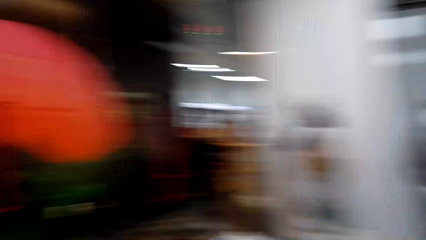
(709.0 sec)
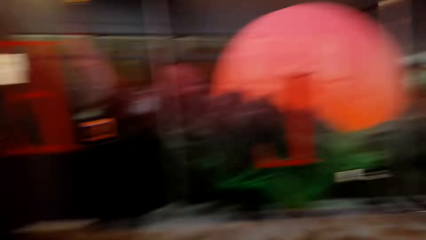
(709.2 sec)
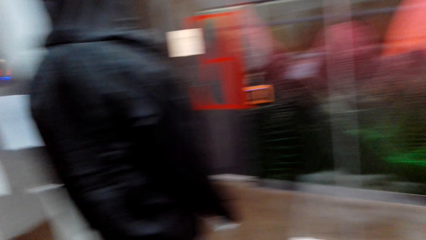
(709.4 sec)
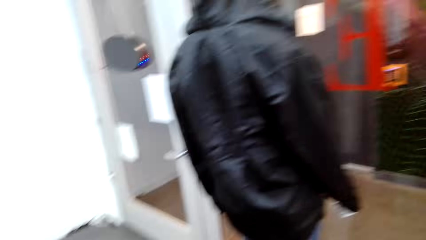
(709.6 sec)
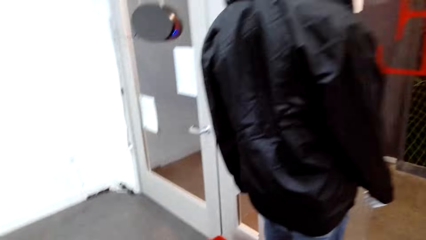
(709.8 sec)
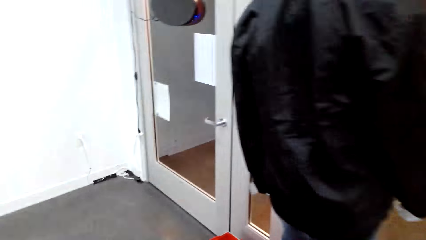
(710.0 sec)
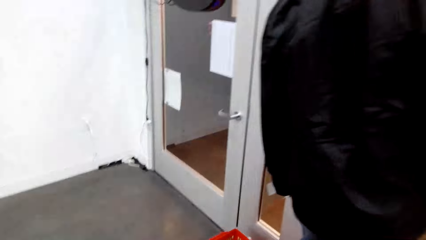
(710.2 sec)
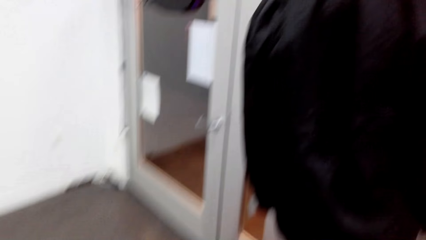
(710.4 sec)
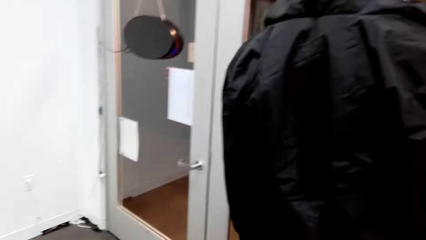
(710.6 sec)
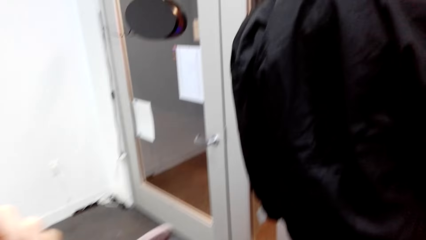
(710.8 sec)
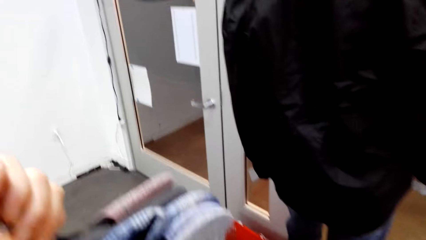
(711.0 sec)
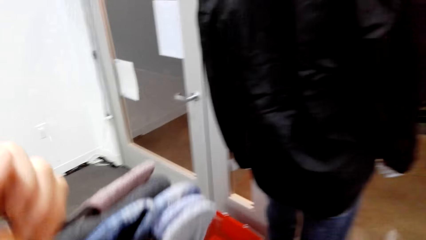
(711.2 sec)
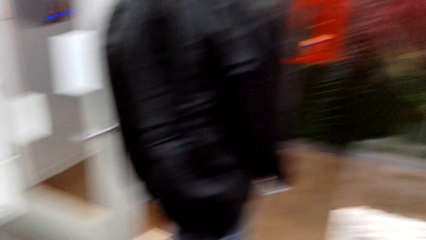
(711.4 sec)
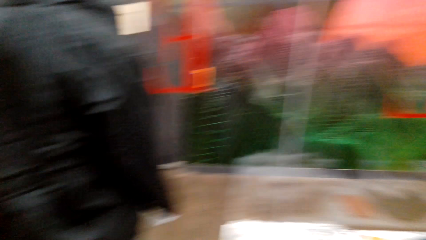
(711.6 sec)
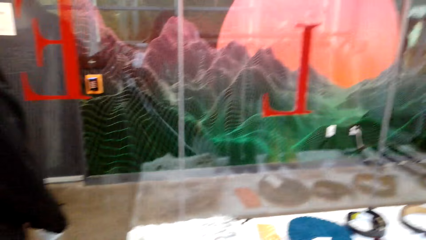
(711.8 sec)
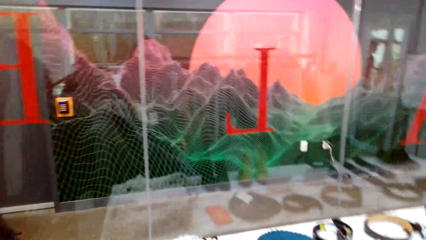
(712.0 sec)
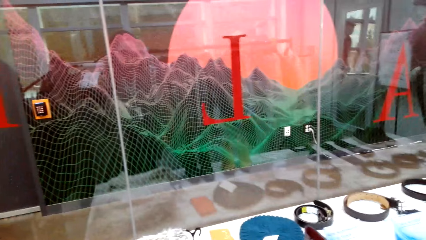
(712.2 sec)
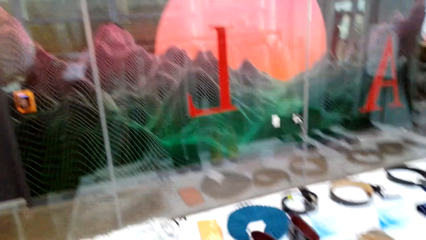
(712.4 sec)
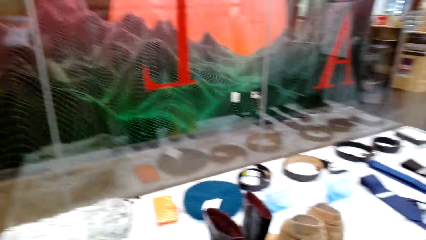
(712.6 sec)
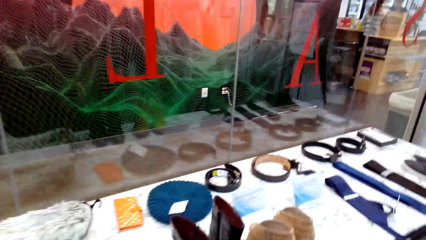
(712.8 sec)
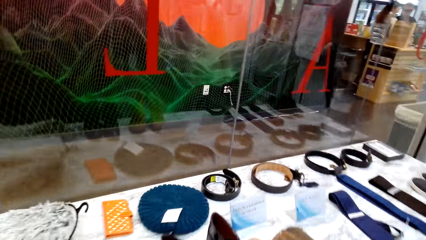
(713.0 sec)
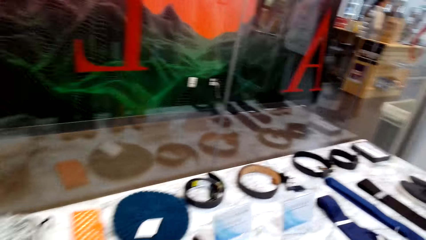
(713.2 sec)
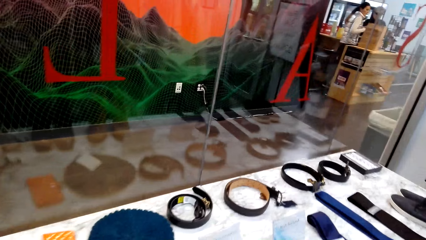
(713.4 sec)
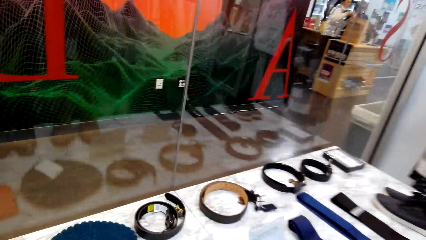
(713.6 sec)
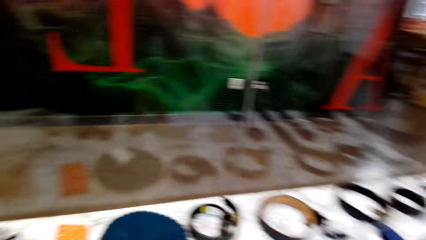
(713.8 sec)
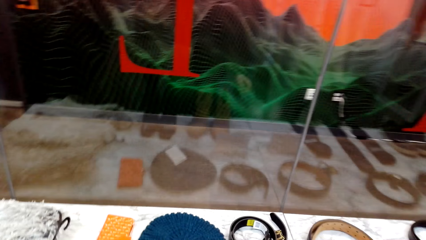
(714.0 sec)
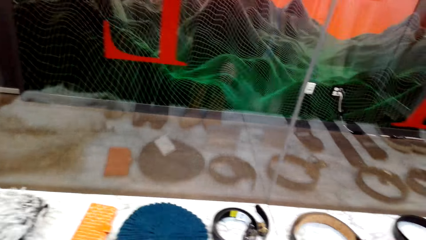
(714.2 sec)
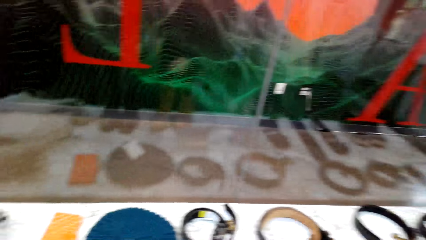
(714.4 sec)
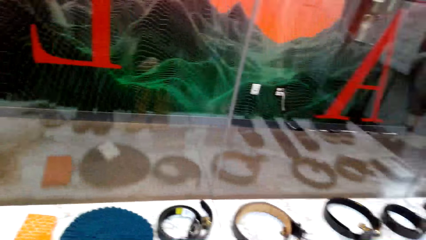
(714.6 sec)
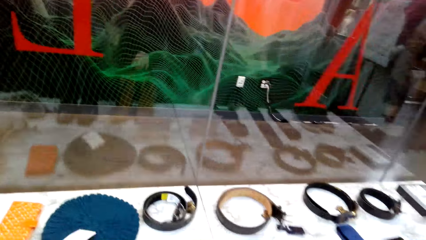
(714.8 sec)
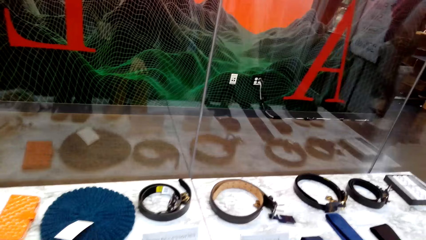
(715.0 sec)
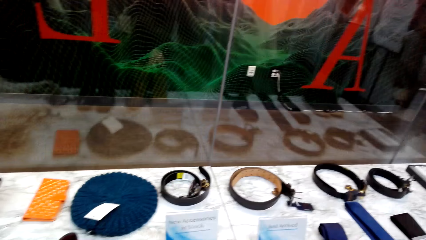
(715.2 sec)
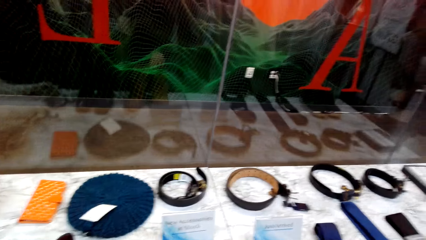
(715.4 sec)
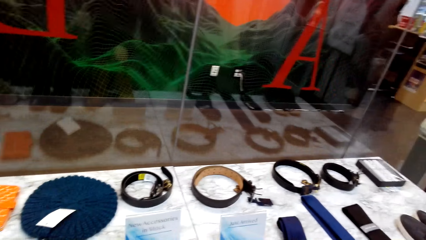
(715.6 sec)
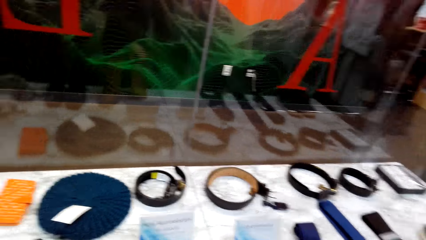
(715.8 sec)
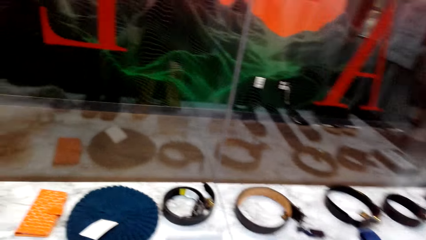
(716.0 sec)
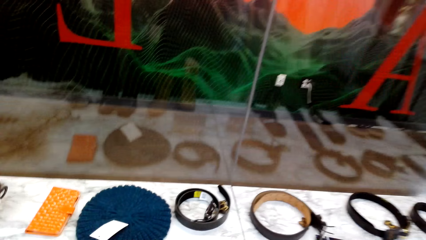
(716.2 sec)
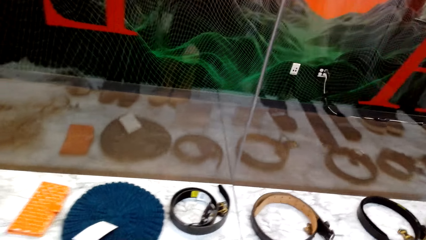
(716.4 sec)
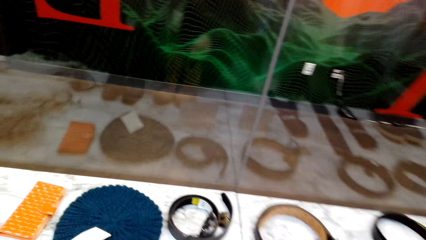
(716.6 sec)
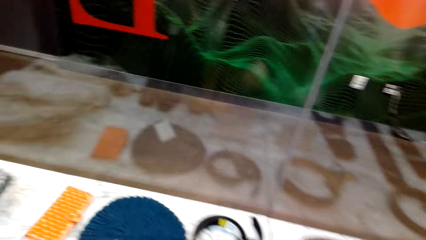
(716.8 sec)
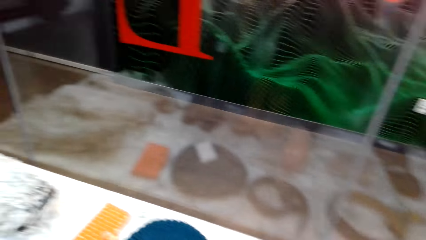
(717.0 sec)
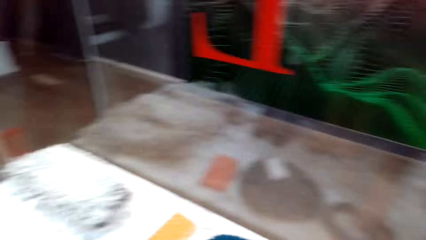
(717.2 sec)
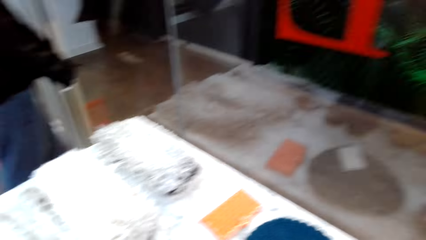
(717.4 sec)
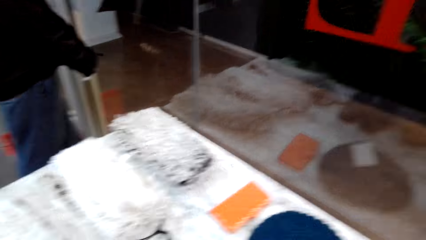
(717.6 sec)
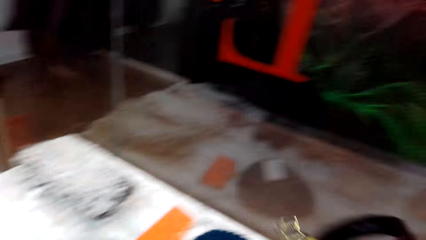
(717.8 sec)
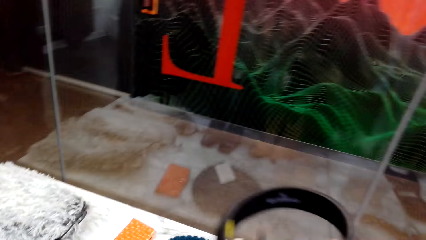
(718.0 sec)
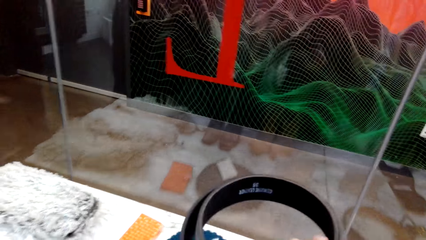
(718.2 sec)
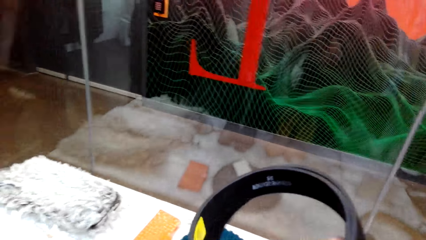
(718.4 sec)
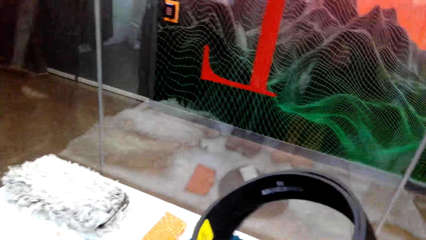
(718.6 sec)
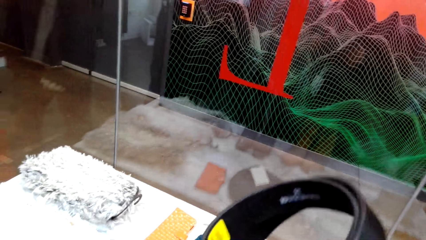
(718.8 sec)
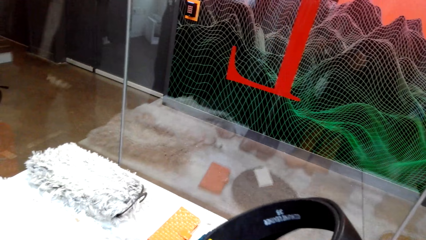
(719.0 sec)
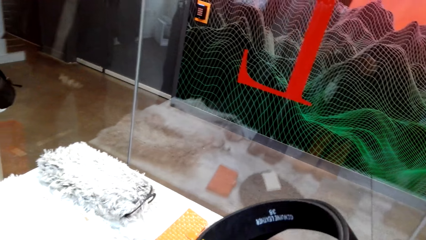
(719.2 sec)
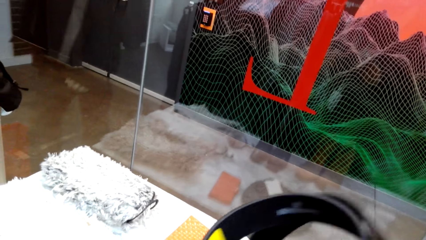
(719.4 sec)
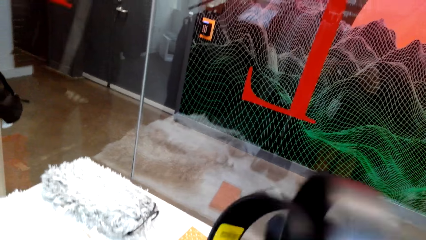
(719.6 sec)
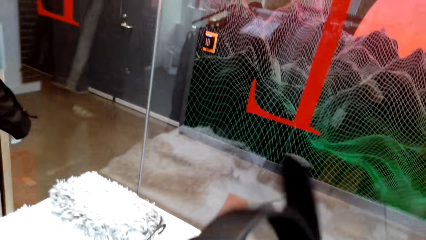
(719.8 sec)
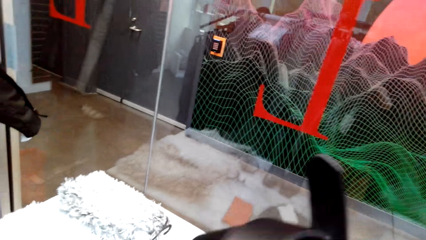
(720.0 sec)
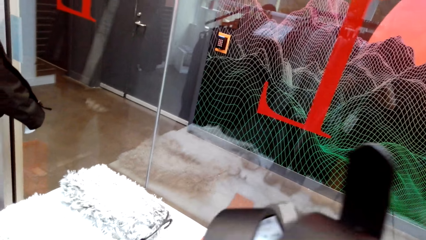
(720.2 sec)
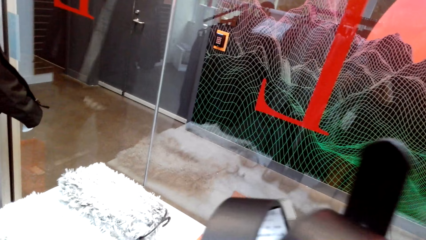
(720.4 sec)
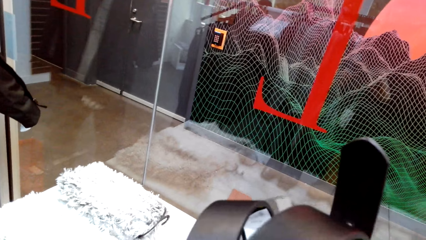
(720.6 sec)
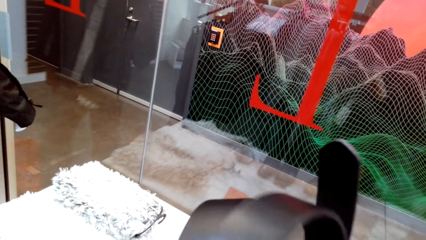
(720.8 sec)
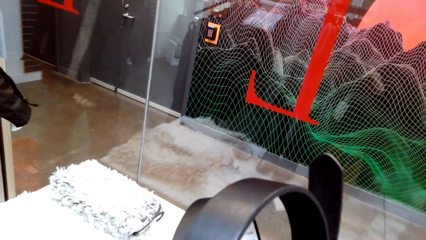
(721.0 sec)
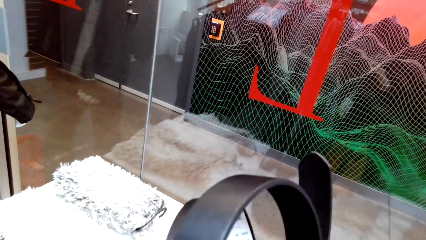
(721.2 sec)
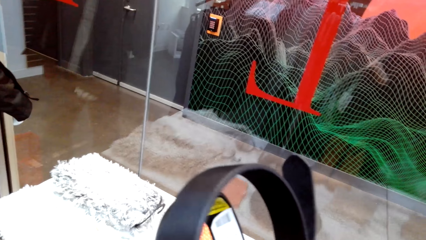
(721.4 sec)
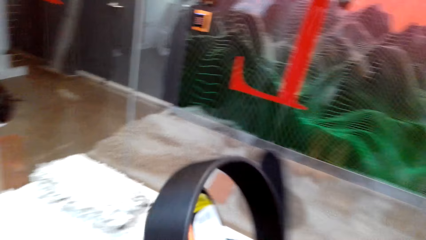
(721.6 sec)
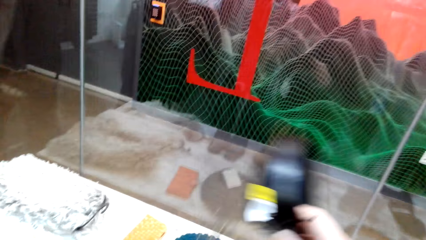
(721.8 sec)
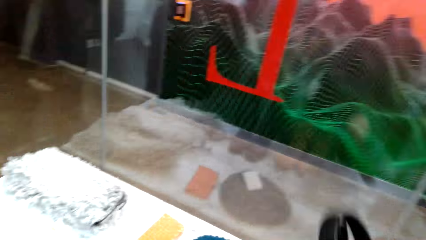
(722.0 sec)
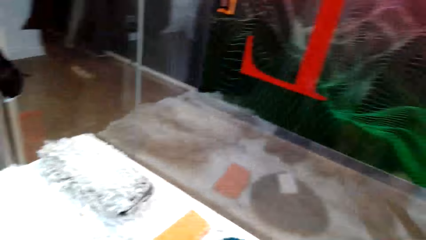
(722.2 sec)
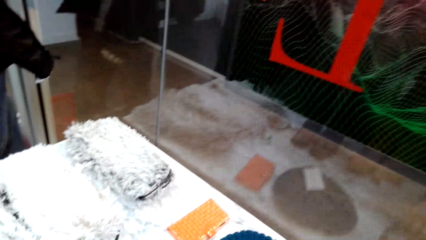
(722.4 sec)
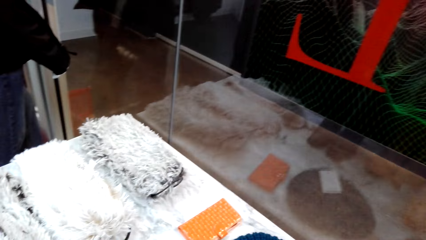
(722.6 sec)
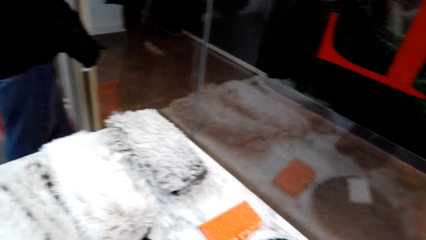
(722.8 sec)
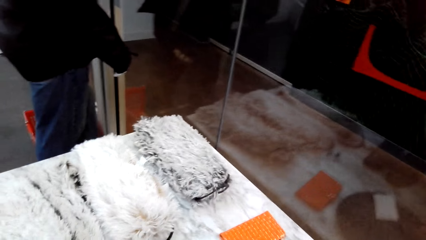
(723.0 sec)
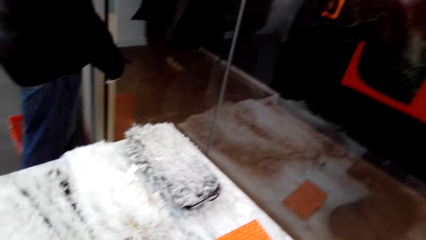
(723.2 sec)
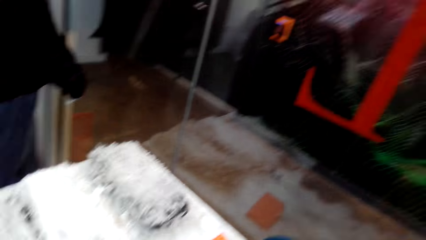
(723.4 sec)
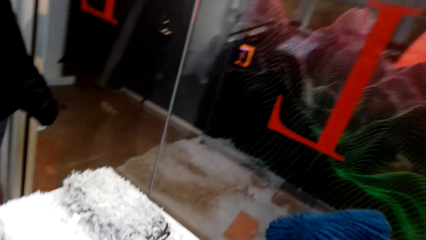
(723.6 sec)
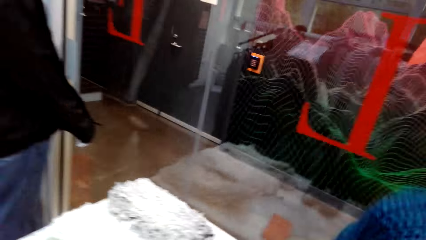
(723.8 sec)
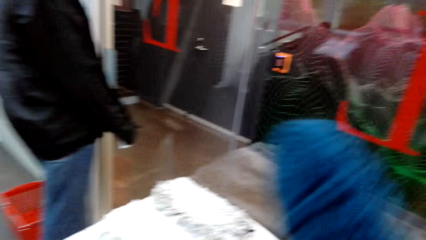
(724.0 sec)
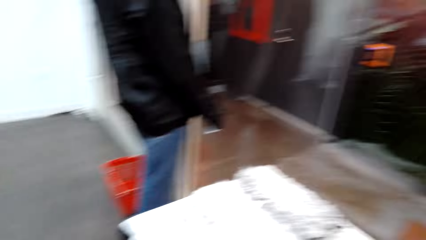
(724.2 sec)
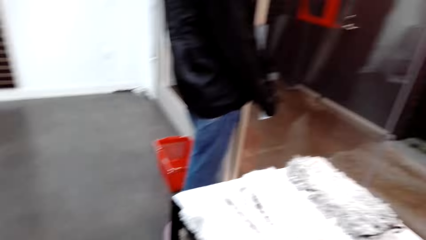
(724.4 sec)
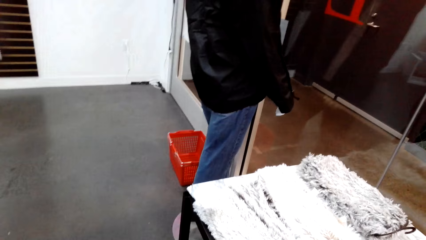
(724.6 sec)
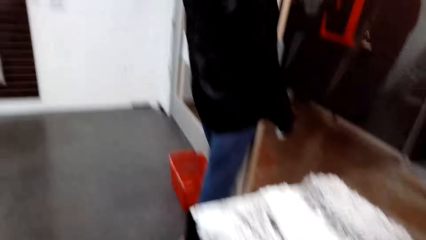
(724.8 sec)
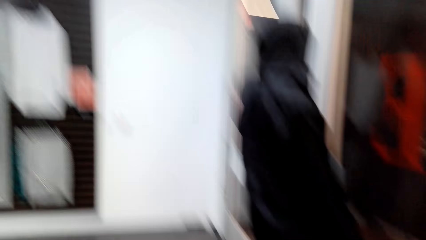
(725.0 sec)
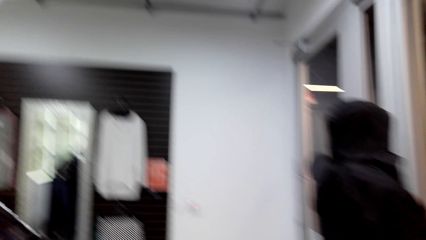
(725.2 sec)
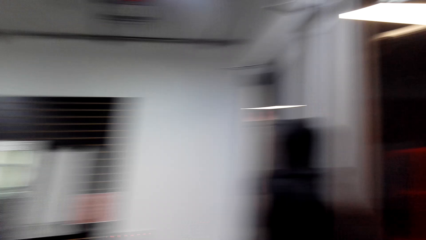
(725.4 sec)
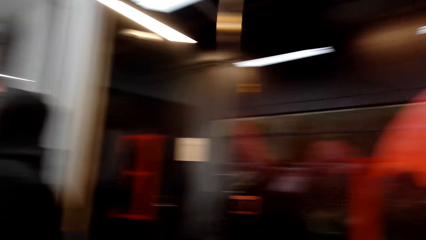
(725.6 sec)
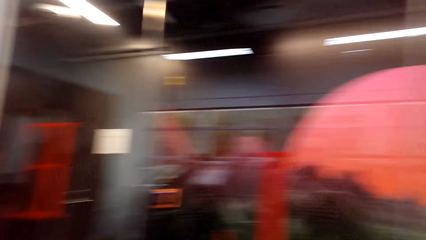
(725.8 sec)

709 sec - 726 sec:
The camera wearer looks around. A woman moves the left hand. The camera wearer looks around and picks a belt. The woman holds the belt with the right hand. The camera wearer puts the belt on the table and looks around. They pick a beret hat. The woman places clothes on the table. The camera wearer looks around.
